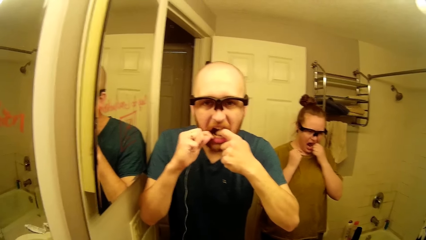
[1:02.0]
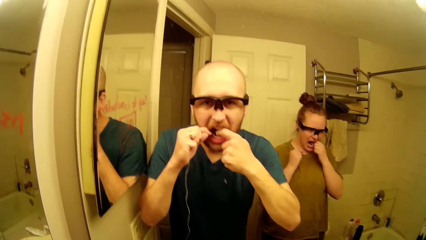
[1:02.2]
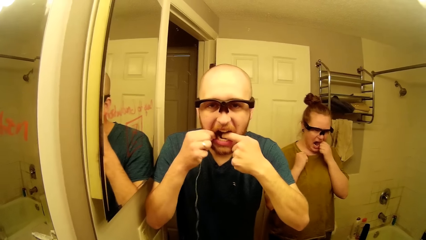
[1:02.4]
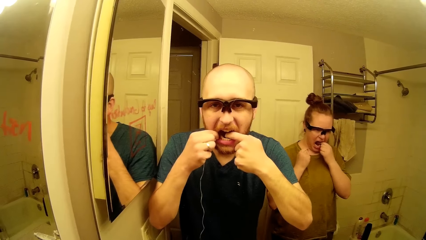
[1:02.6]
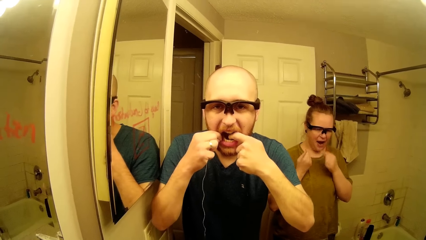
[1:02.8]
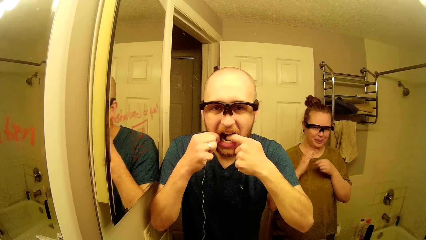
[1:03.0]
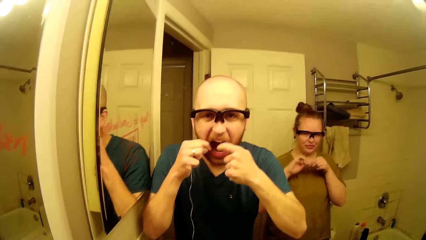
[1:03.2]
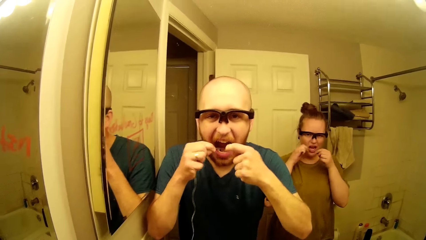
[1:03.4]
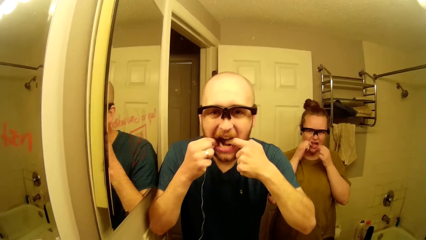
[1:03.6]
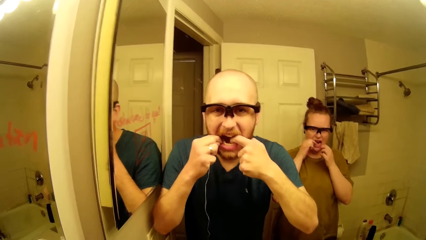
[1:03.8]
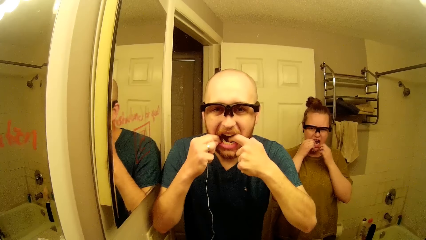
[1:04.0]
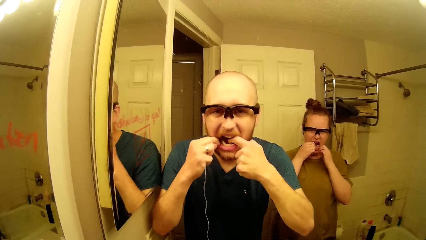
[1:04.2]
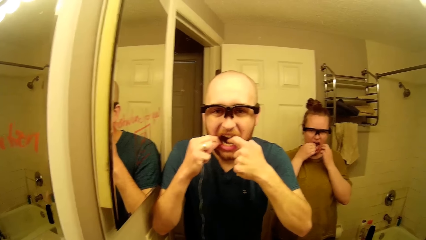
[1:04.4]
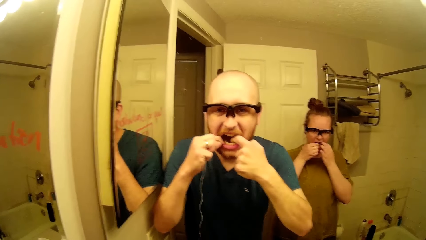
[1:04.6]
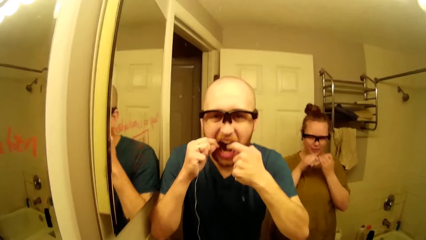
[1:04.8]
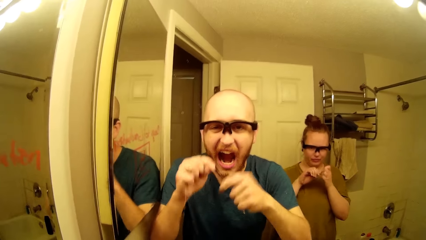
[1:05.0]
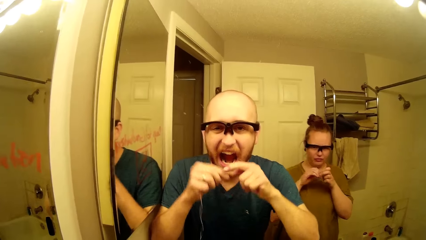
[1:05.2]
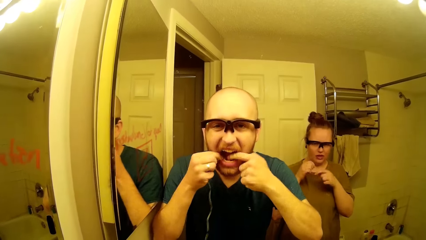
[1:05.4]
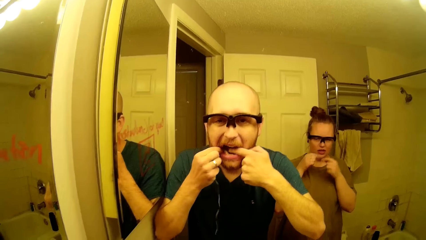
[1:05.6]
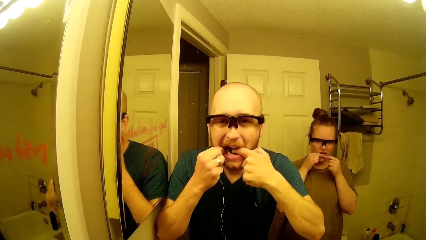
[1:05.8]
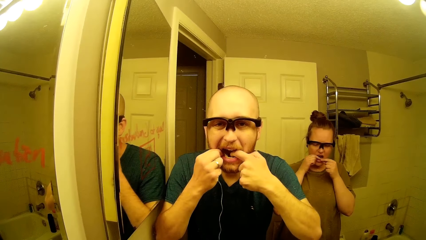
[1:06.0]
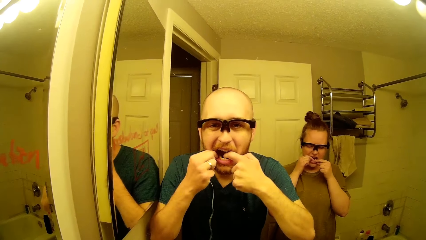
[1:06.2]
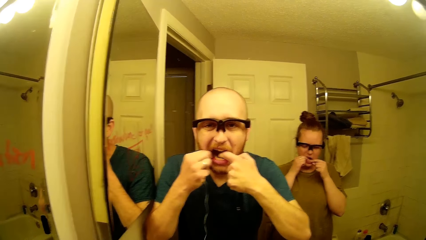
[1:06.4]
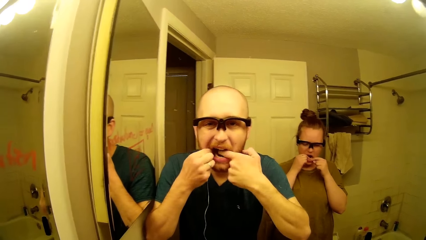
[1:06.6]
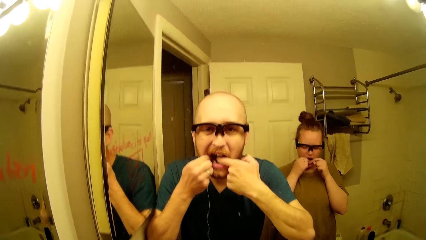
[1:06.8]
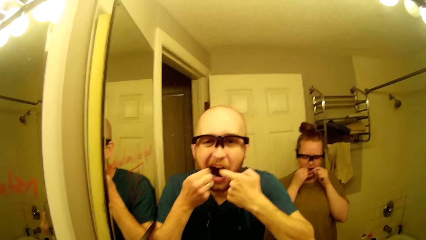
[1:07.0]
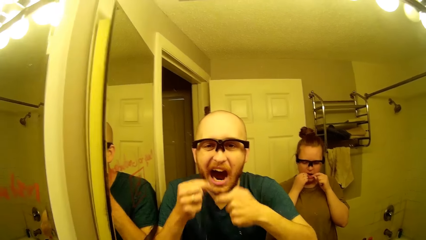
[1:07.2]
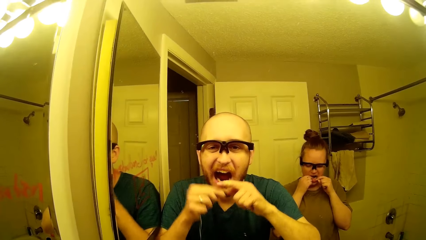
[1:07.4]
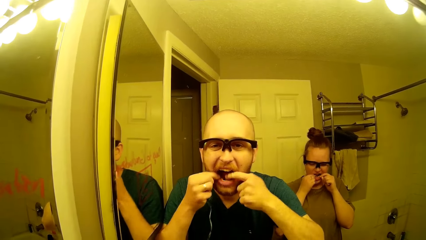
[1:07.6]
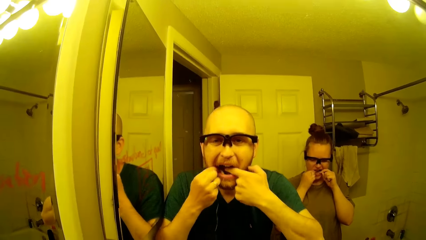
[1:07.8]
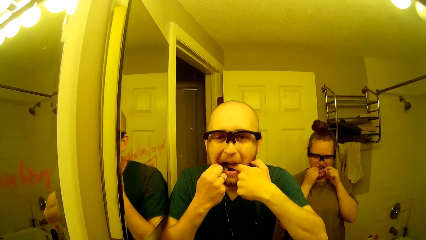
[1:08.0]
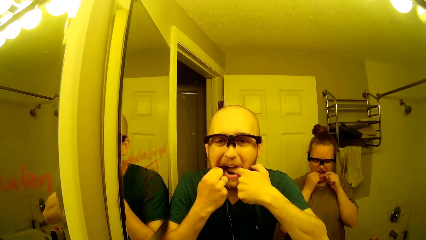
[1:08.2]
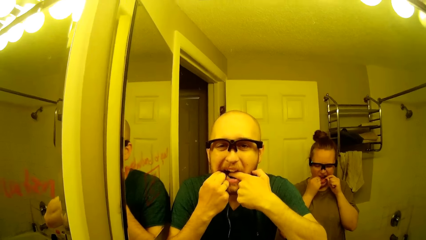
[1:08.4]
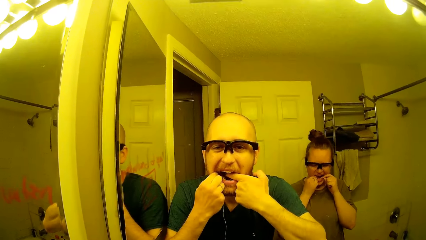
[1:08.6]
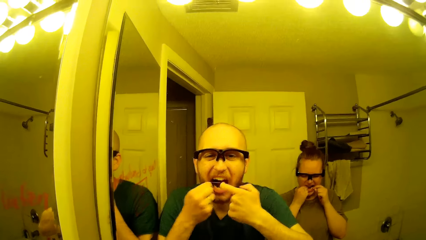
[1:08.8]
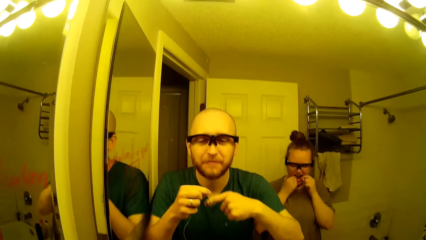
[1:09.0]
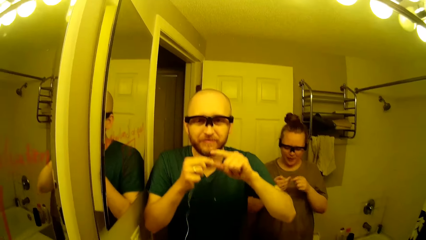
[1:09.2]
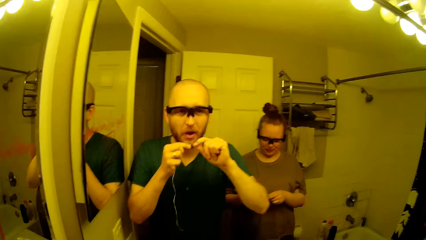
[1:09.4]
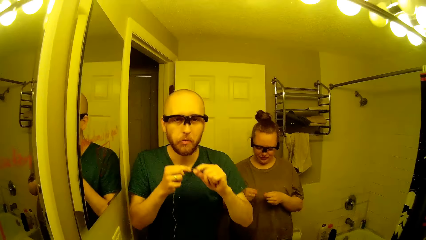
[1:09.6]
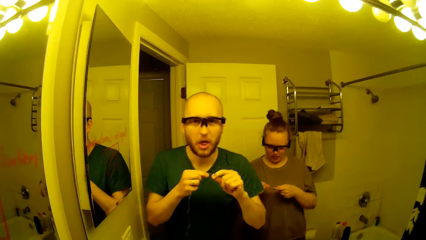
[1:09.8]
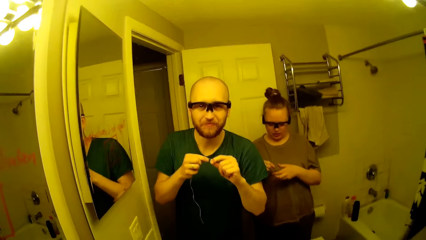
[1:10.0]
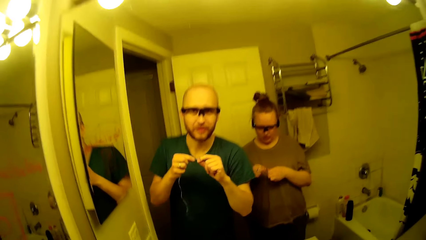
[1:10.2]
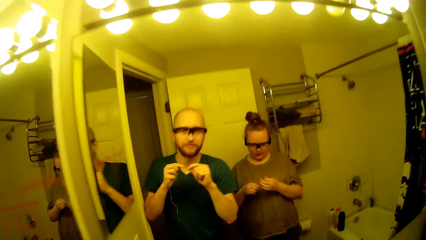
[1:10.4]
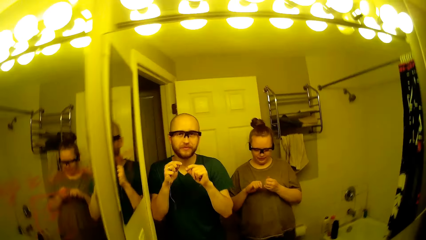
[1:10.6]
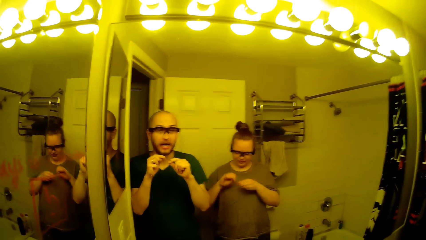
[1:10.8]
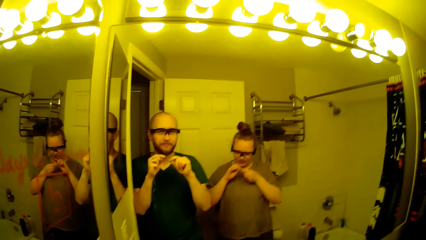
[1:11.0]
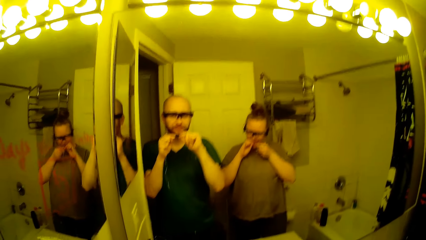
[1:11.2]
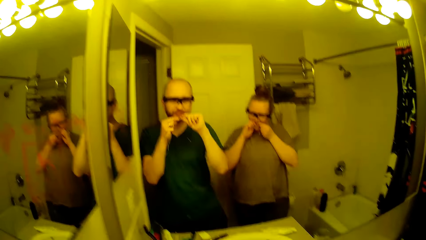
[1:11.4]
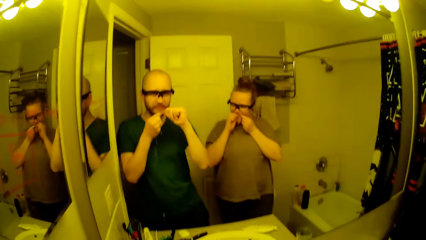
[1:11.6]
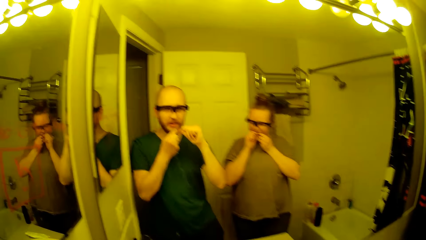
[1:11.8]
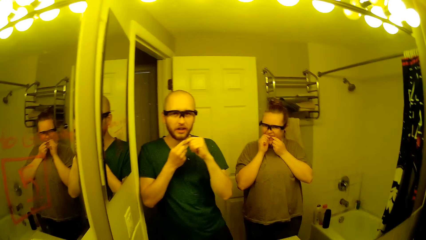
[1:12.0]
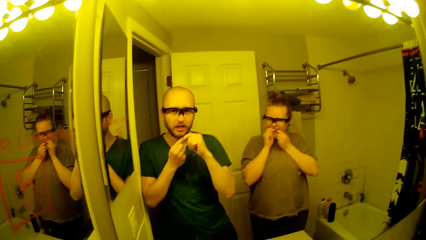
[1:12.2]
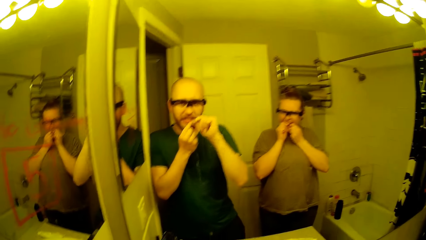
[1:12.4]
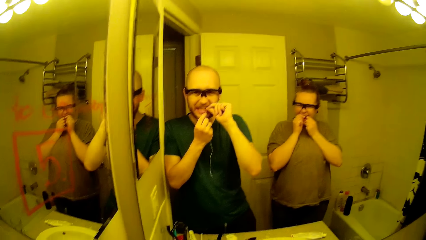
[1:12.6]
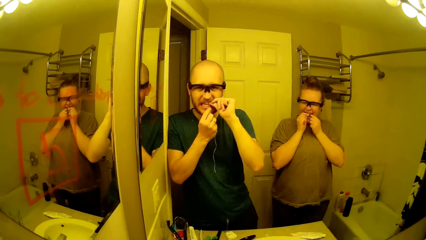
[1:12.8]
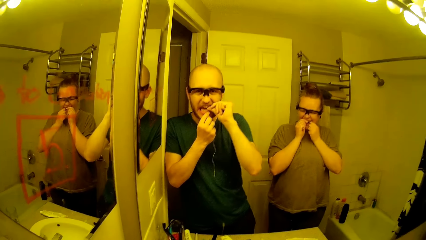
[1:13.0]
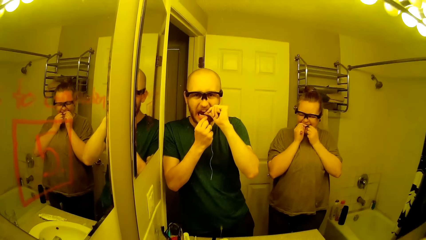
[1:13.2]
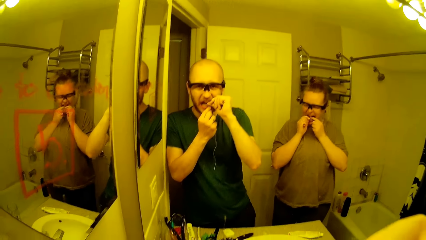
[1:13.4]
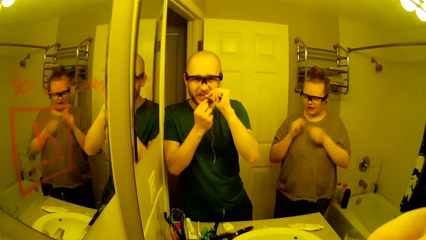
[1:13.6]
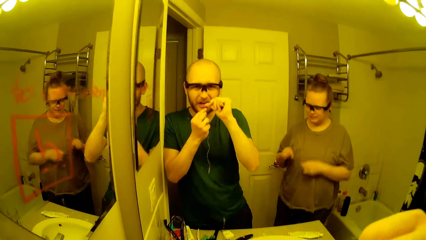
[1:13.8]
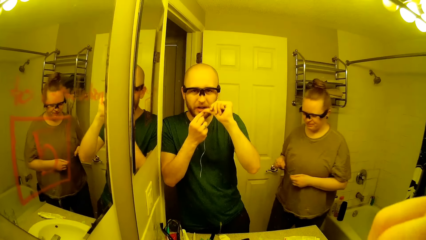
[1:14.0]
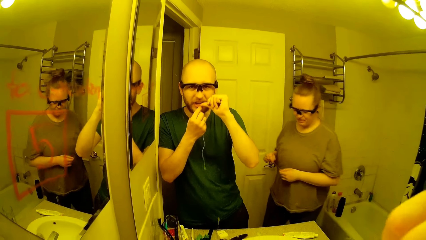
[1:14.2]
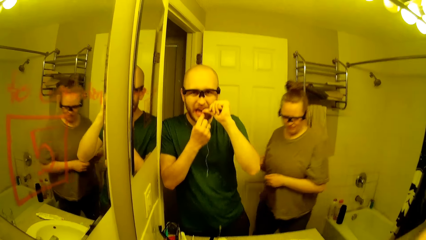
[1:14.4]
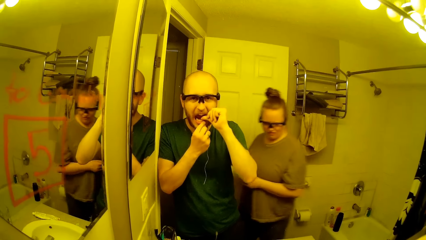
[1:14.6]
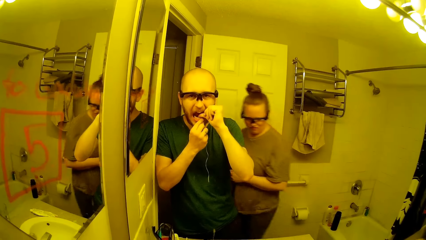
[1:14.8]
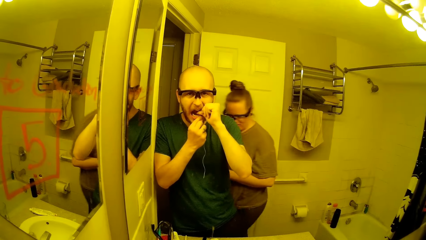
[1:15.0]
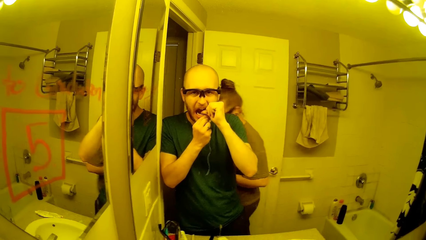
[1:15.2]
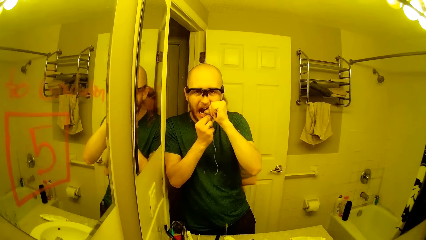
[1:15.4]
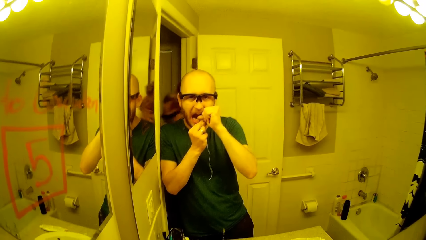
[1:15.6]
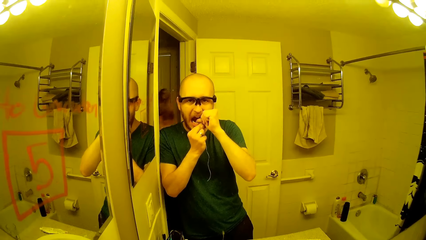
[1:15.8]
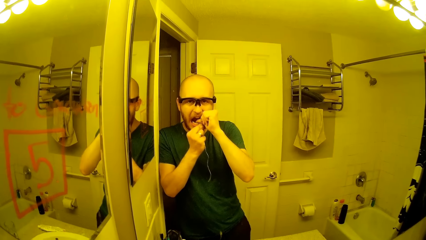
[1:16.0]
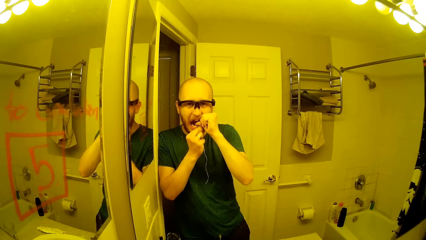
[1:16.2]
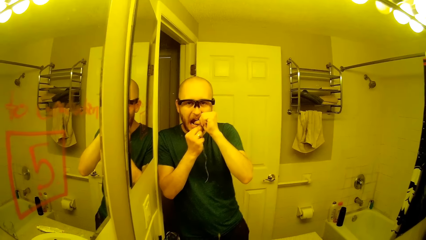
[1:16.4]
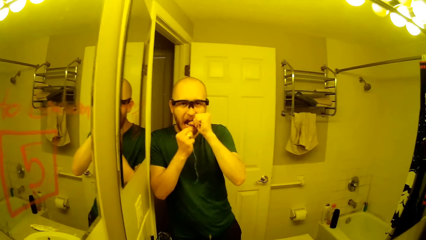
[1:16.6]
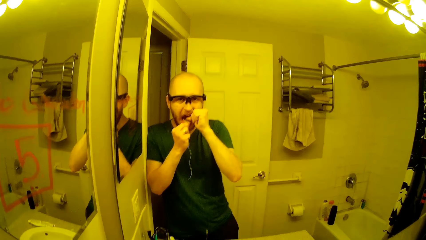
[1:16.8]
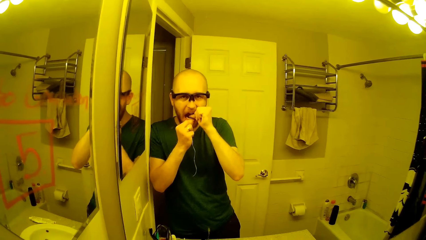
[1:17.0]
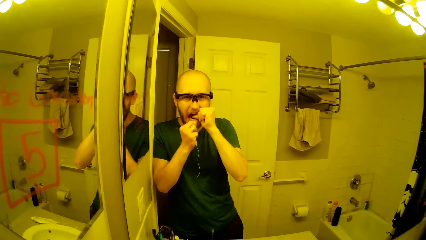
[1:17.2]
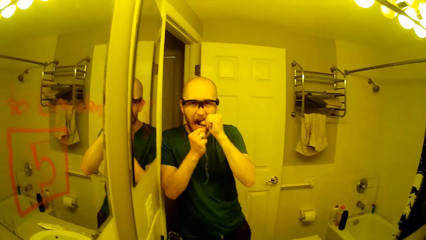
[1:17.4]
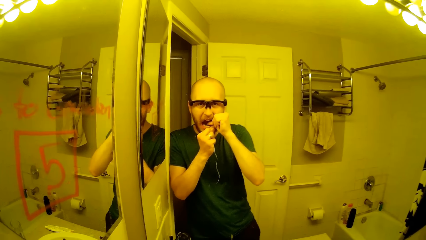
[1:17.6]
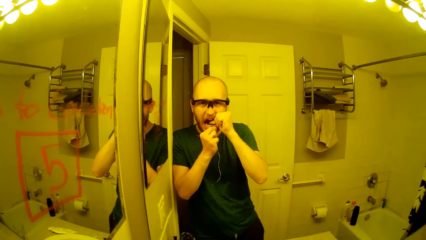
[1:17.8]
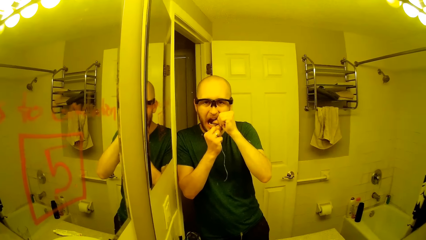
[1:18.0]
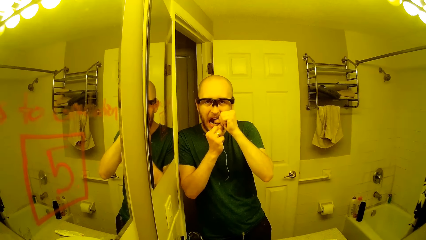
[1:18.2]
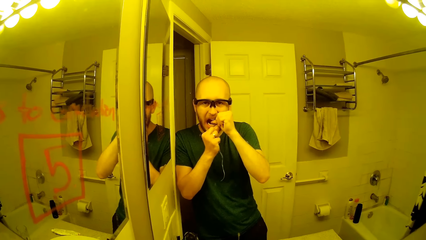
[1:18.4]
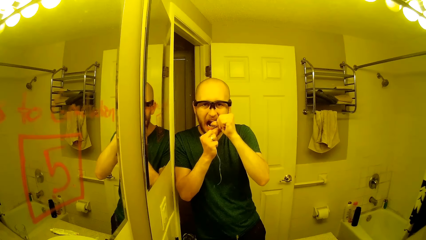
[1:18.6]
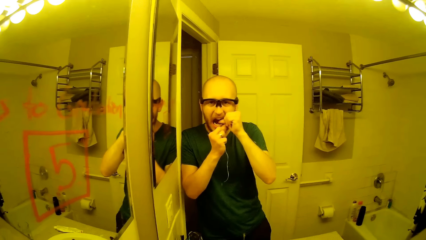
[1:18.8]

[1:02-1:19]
The camera wearer cleans his teeth with the floss strip in his hands. The woman twirls the floss strip in her hands. The woman cleans her teeth with the floss strip in her hands. The camera wearer twirls the floss strip in his hands. The woman twirls the floss strip in her hands. The camera wearer cleans his teeth with the floss strip in his hands. The woman cleans her teeth with the floss strip in her hands. The camera wearer twirls the floss strip in his hands. He twirls it again. The woman twirls the floss strip in her hands. The woman cleans her teeth with the floss strip in her hands. The camera wearer cleans his teeth with the floss strip in his hands. The woman walks out of the toilet through a door.
